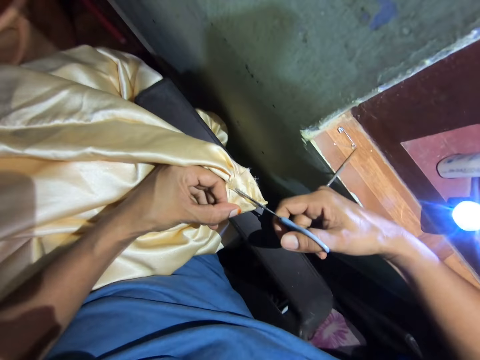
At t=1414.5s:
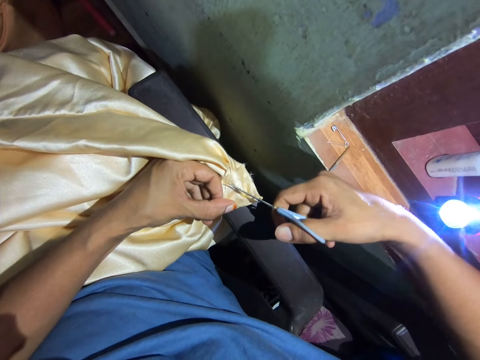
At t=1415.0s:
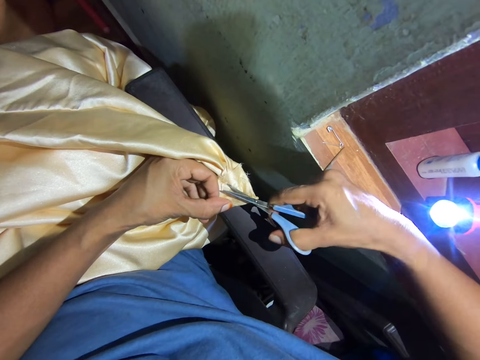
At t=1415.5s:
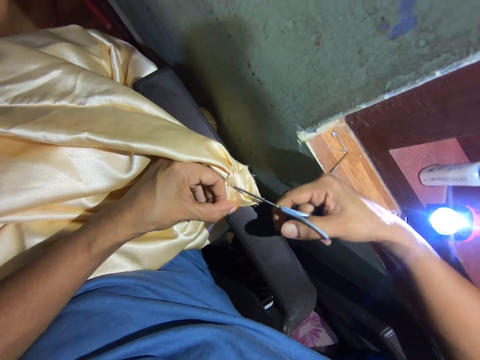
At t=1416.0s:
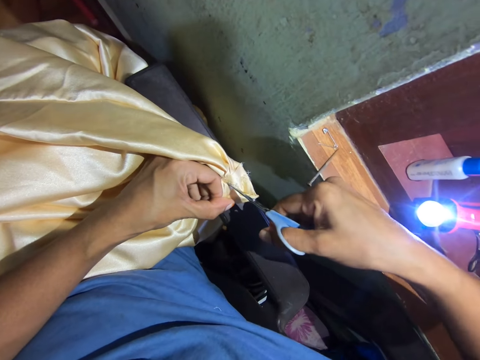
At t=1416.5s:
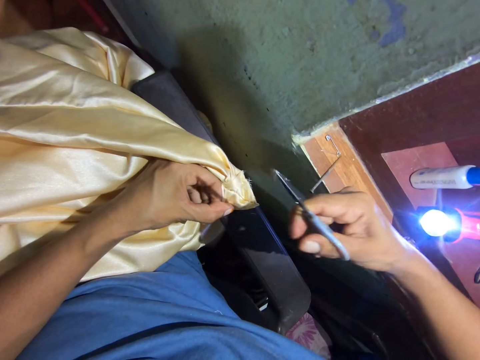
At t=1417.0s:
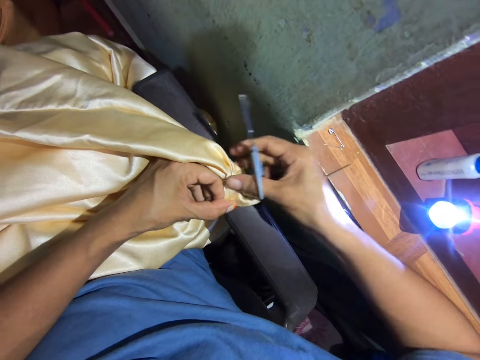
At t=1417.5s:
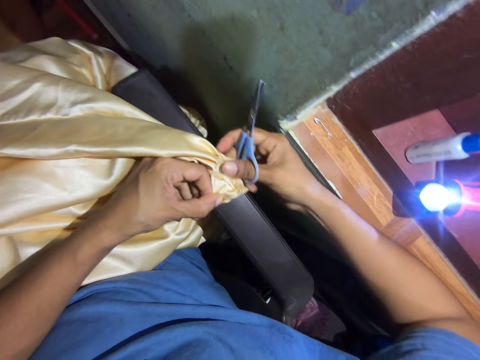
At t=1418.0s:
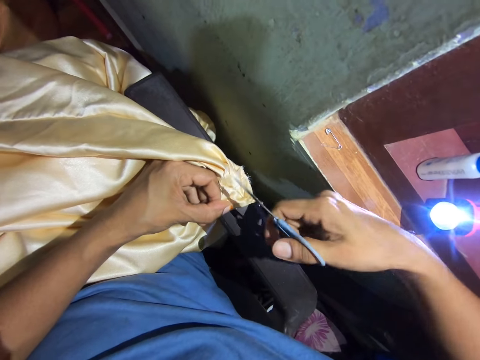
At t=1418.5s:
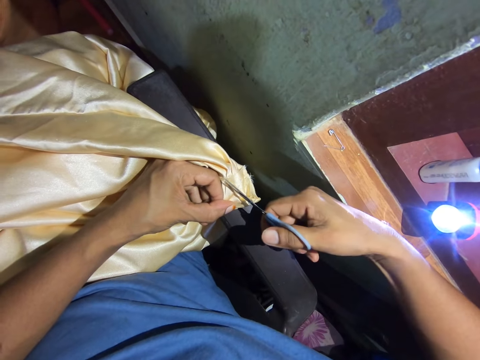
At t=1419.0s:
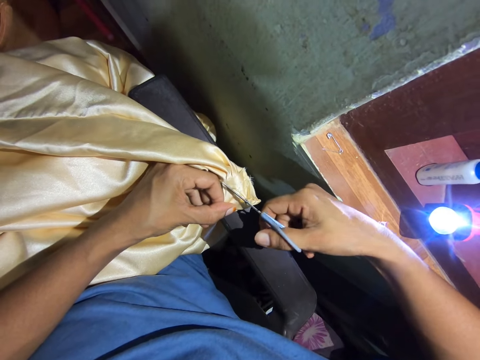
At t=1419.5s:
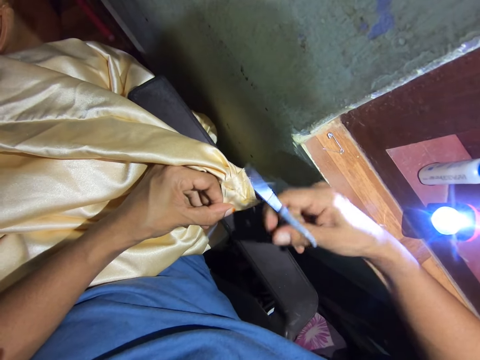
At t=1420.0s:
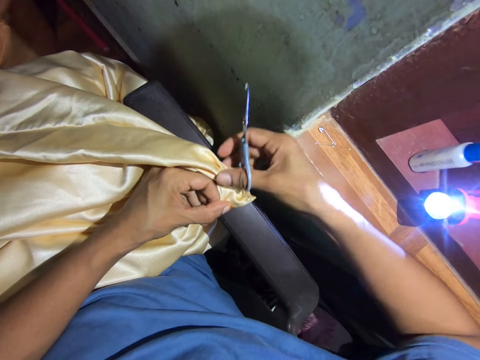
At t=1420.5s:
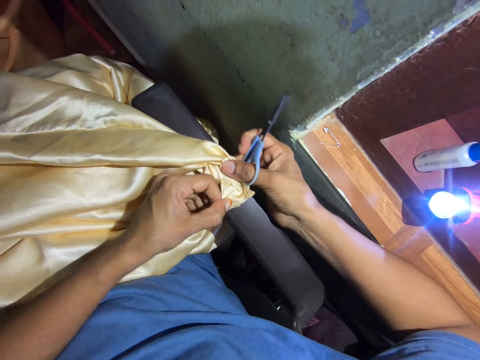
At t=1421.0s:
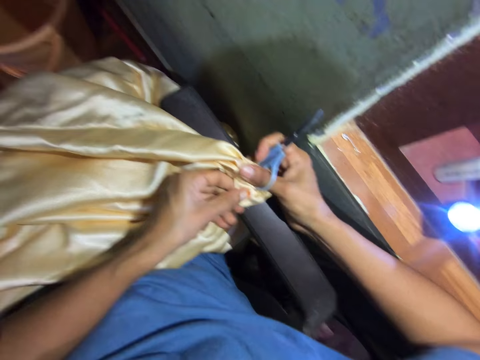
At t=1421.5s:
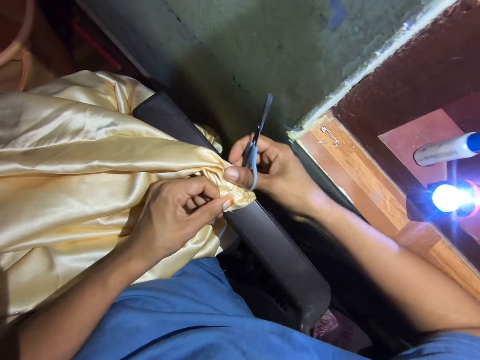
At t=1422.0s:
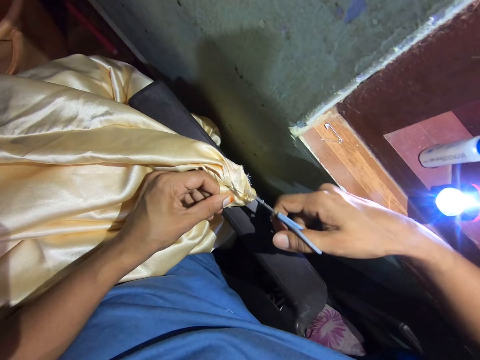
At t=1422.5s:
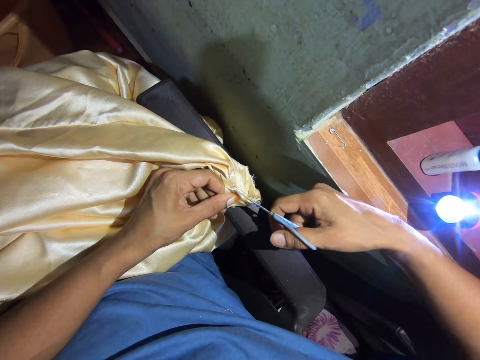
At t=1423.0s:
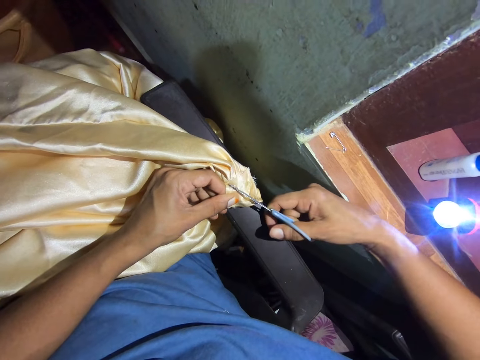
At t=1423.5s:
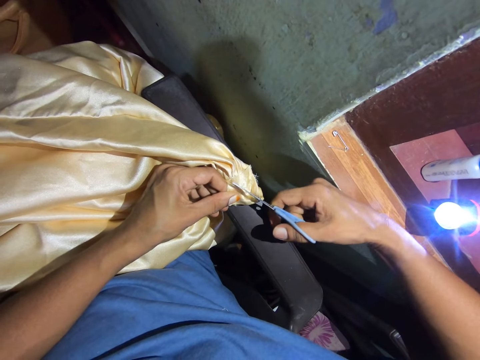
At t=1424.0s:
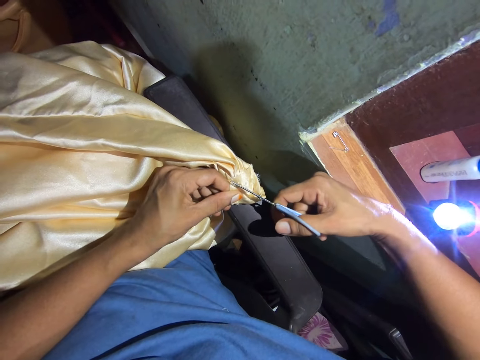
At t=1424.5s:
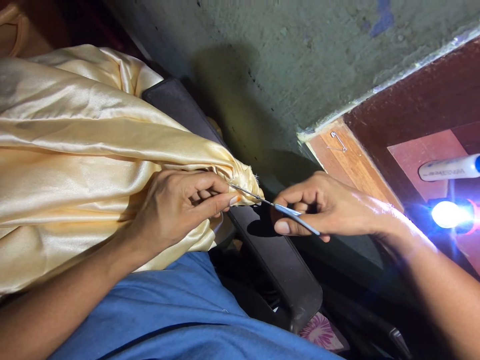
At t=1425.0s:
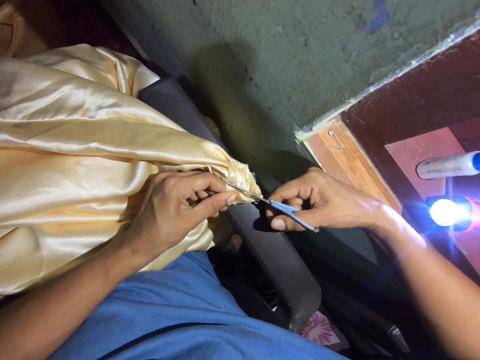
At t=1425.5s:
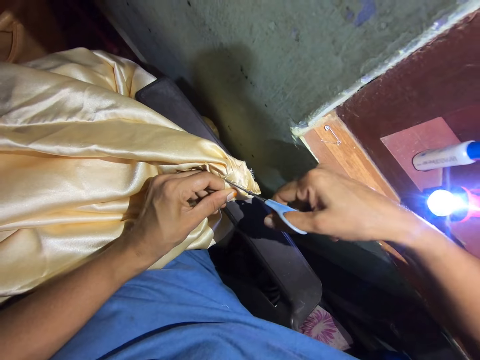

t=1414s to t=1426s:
The camera wearer cuts the fabric stitches with the scissors. They cut the fabric stitches with the scissors again. They interact with a person. The camera wearer pulls the cloth. They adjust the fabric. They cut the fabric stitches with the scissors. They adjust the fabric. They pull the cloth. They cut the fabric stitches with the scissors.

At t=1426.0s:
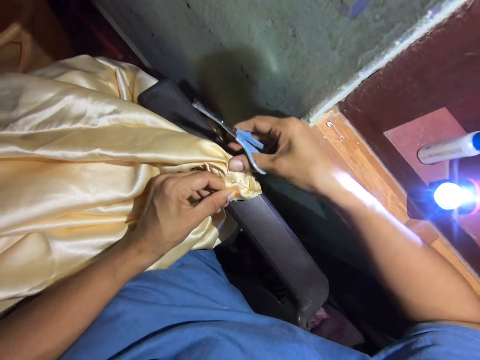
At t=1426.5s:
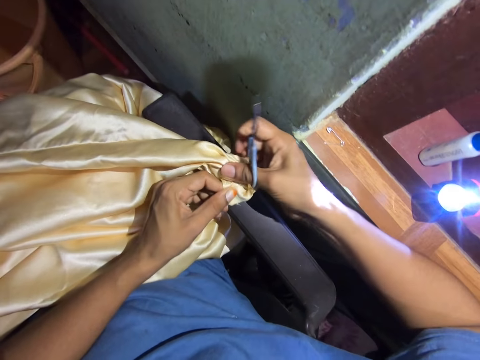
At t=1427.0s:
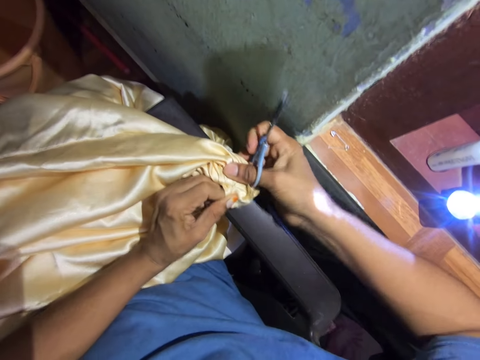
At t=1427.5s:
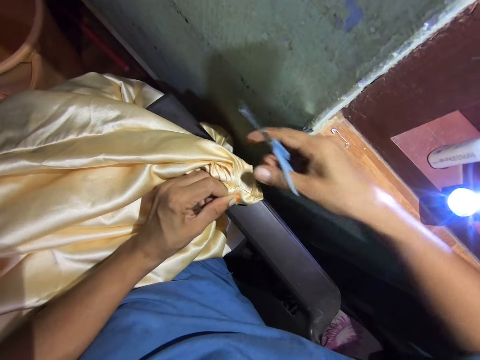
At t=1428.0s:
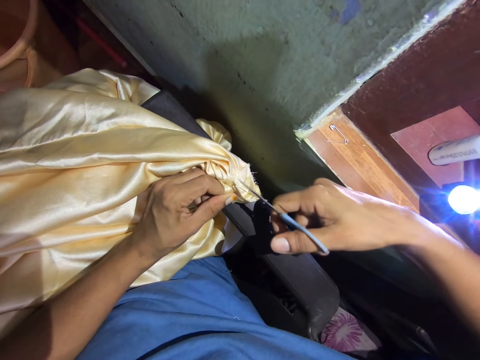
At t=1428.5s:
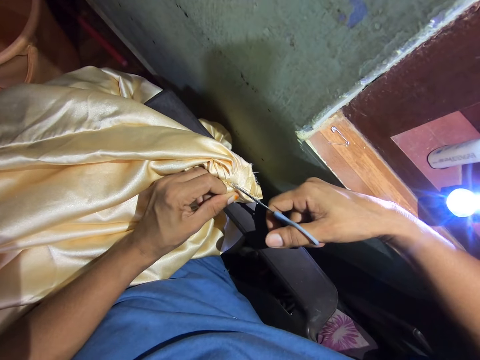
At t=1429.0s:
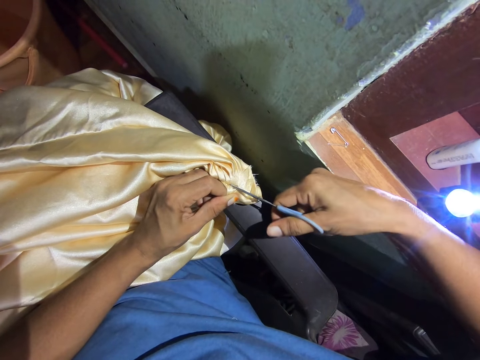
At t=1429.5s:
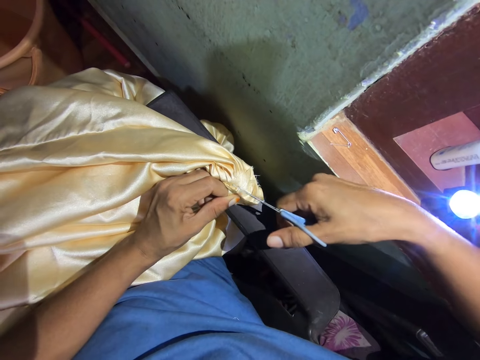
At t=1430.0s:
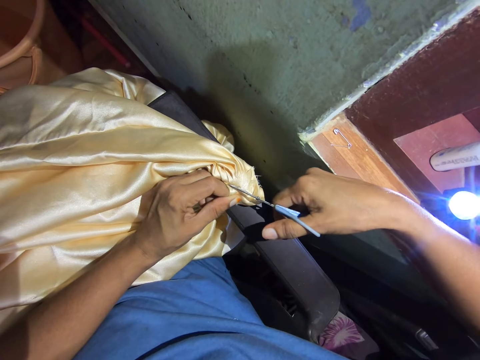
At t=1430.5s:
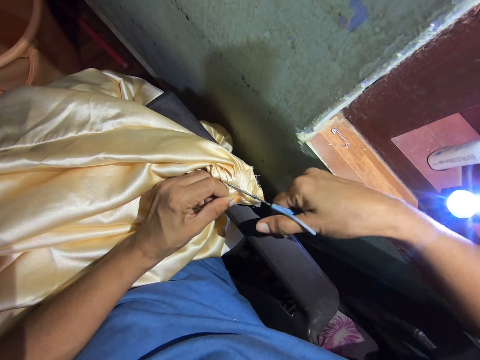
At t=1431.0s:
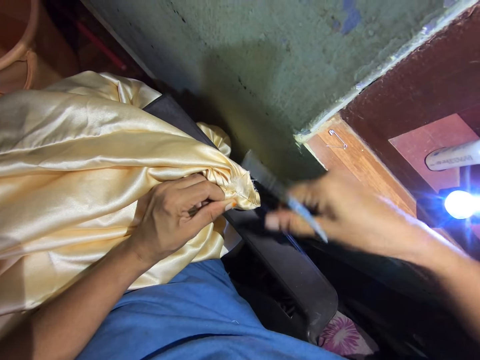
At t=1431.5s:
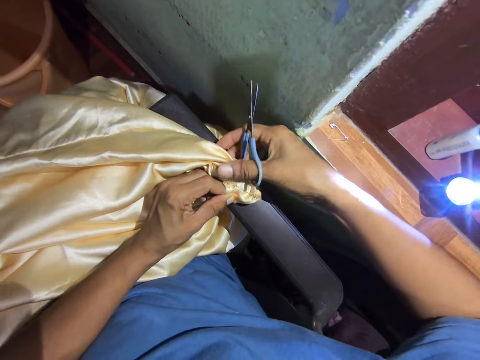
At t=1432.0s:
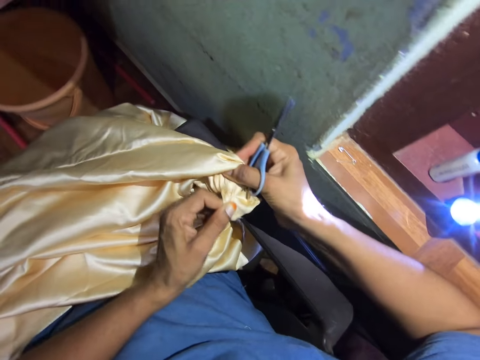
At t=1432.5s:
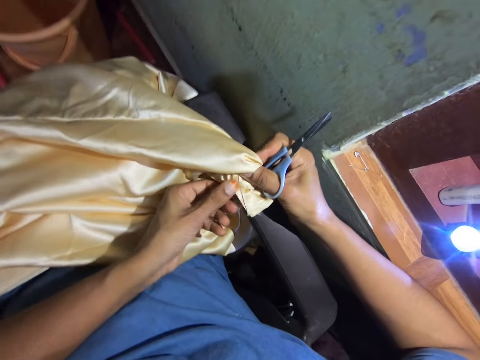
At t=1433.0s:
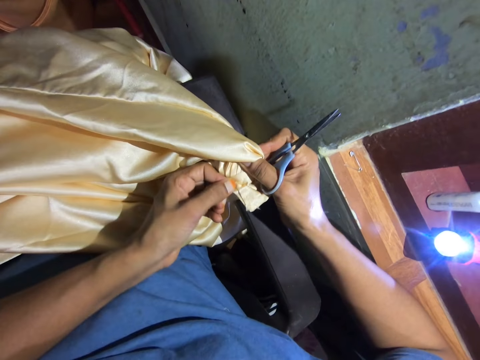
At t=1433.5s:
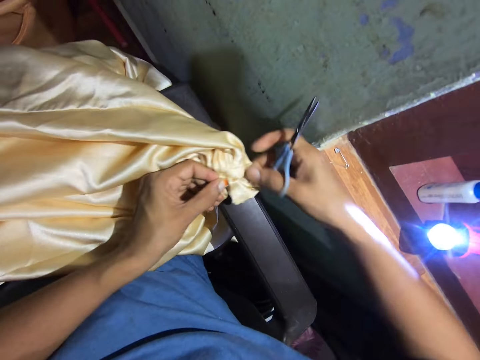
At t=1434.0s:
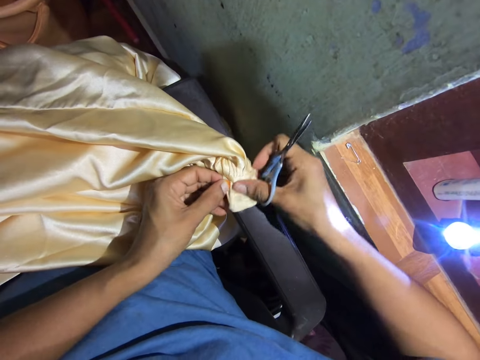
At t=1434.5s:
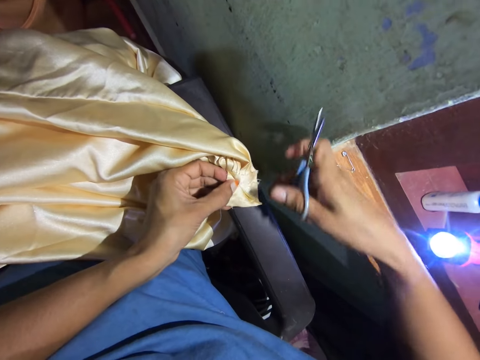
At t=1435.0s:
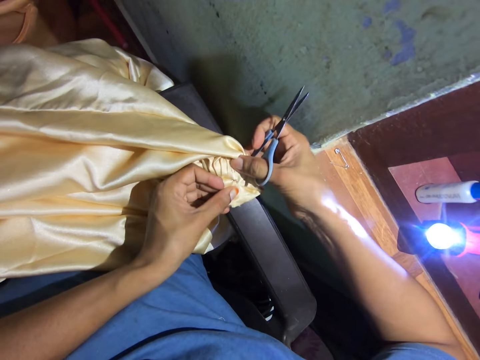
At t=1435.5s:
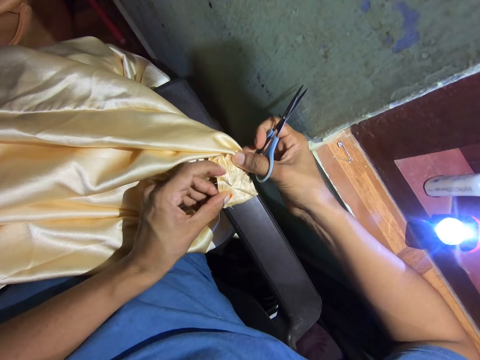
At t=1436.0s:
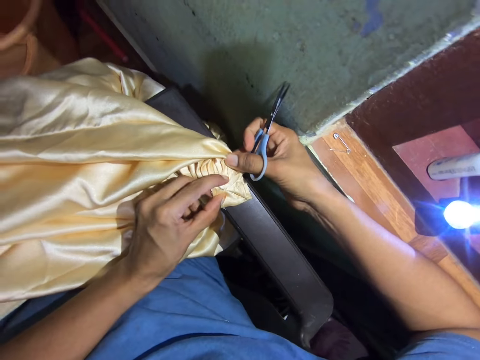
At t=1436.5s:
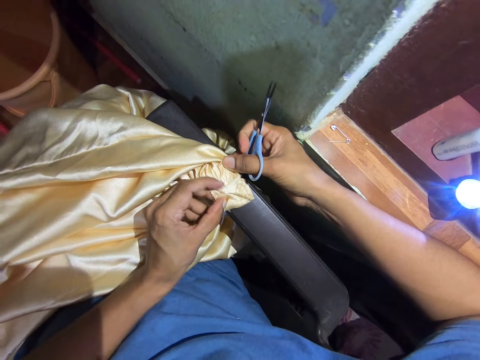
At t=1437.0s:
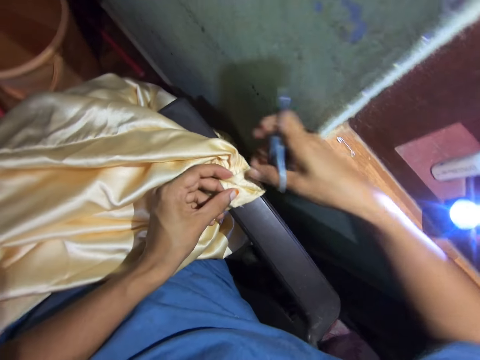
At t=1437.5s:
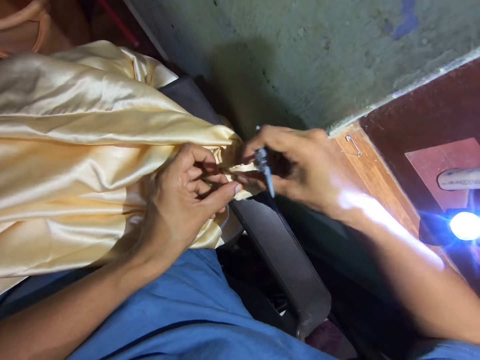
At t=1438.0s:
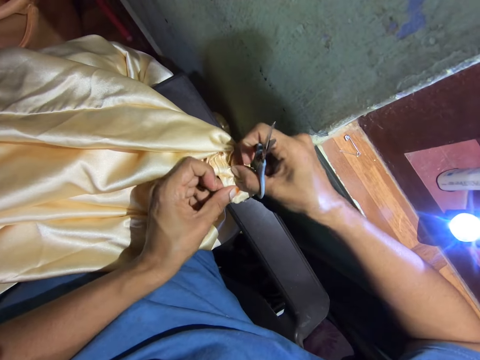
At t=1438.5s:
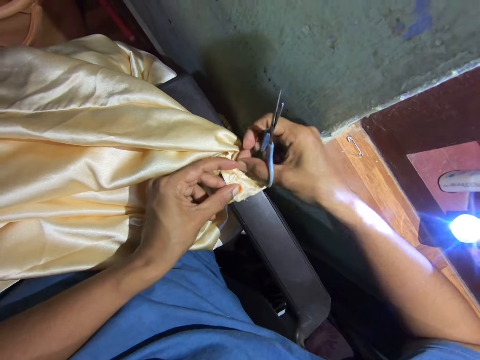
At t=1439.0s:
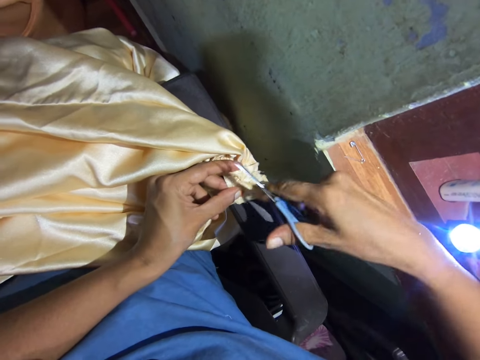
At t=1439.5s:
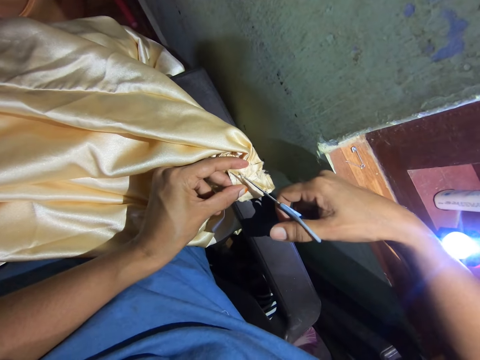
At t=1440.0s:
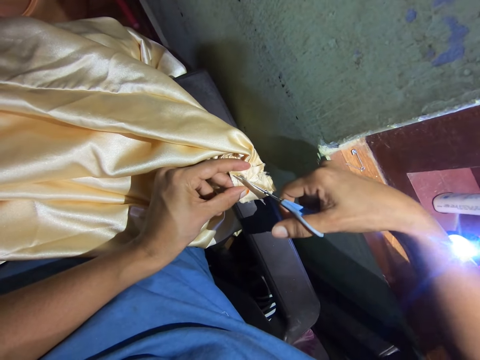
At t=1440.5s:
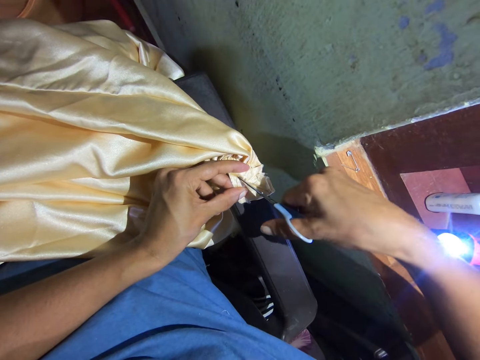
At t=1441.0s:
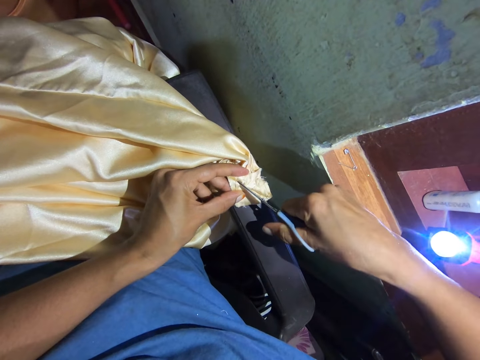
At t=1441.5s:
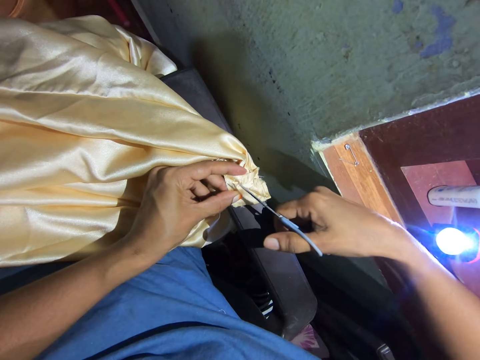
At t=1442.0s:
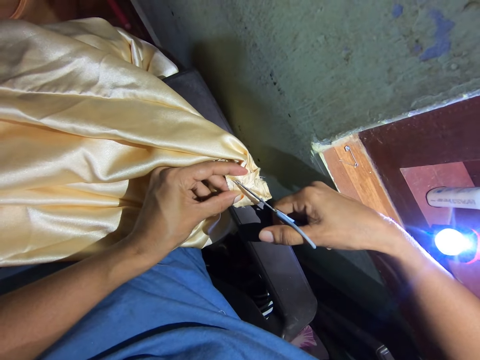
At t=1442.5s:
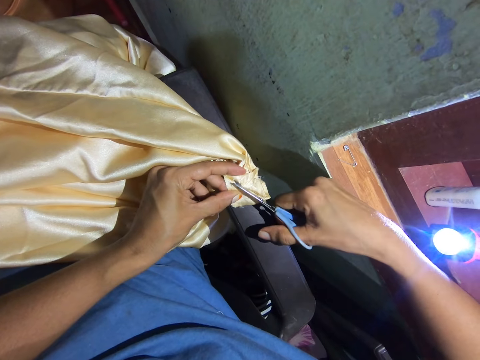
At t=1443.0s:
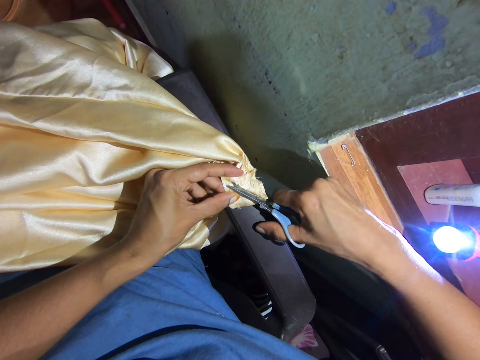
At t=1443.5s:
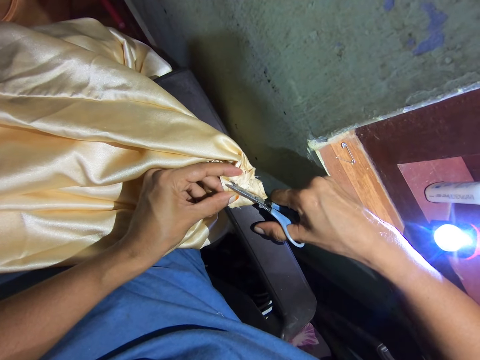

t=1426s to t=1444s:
The camera wearer adjusts the fabric. They pull the cloth. They cut the fabric stitches with the scissors. They pull the cloth. They adjust the fabric. They cut the fabric stitches with the scissors.
